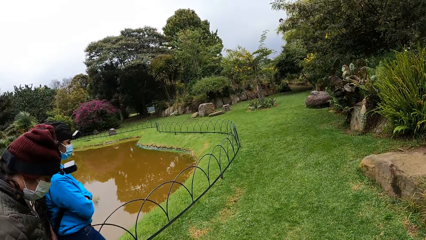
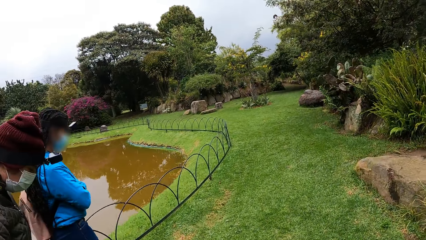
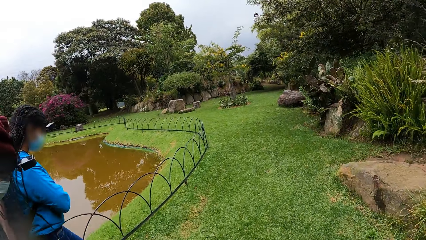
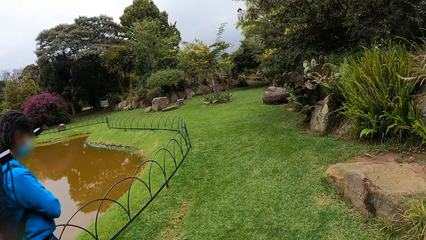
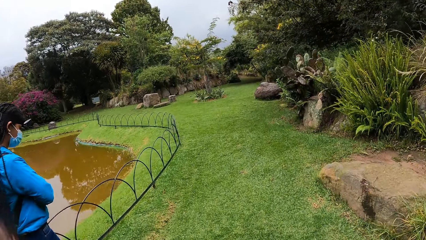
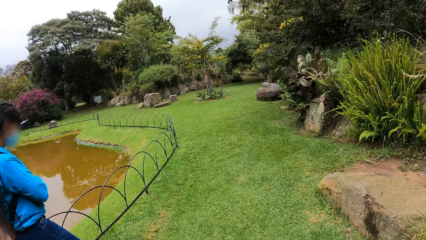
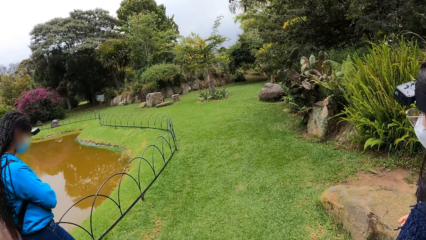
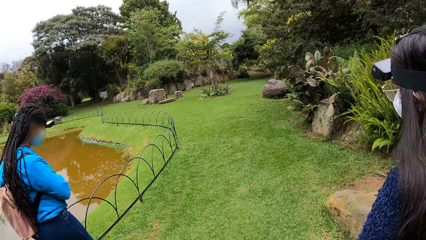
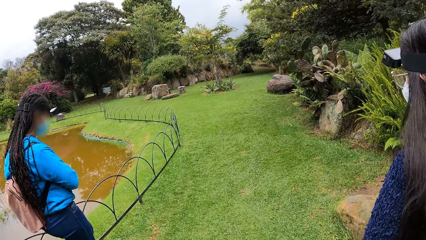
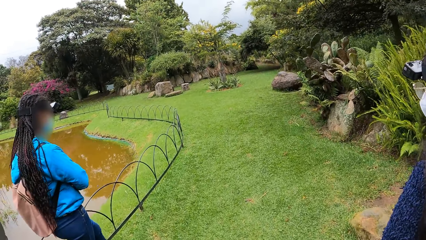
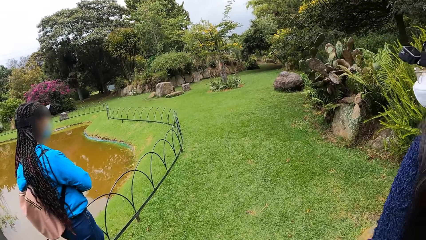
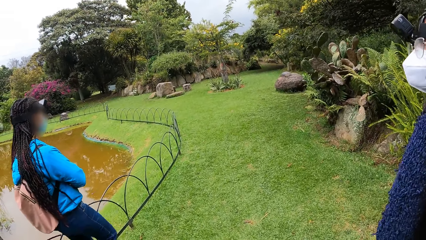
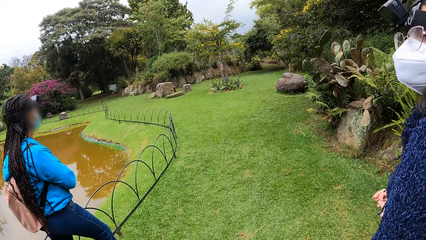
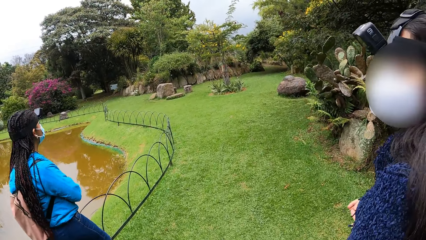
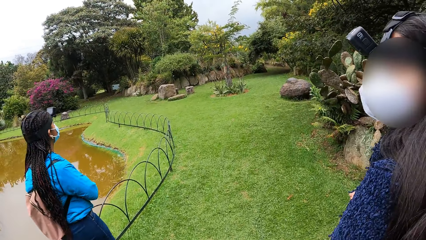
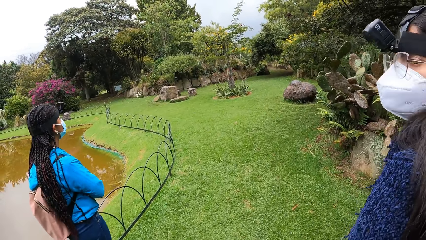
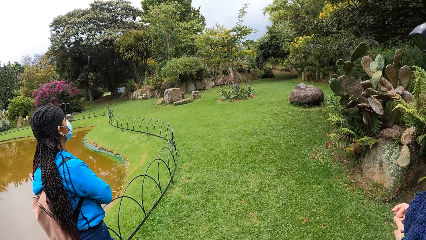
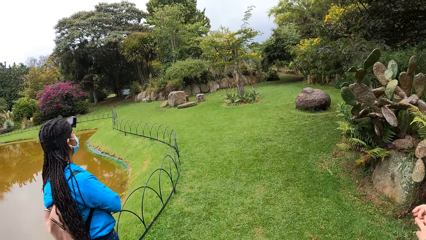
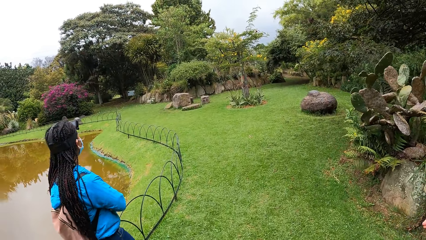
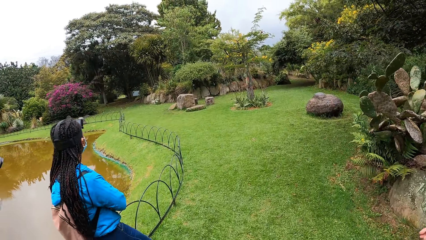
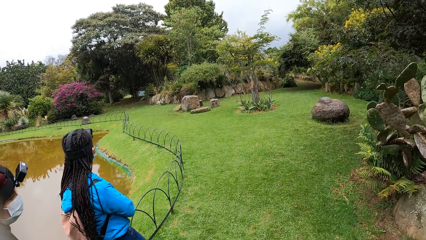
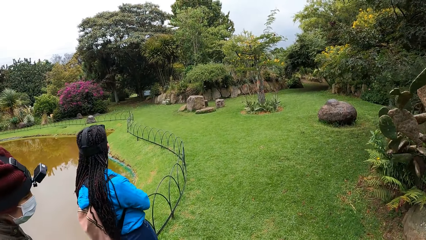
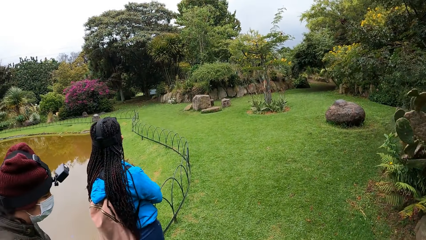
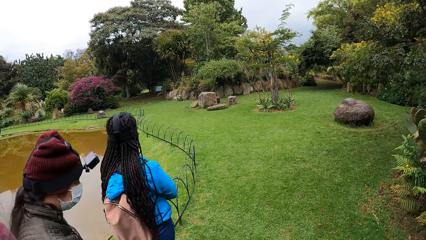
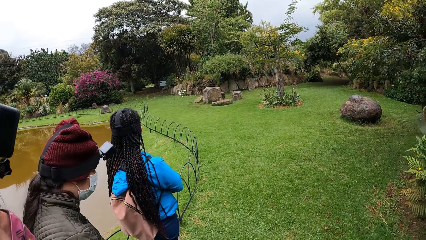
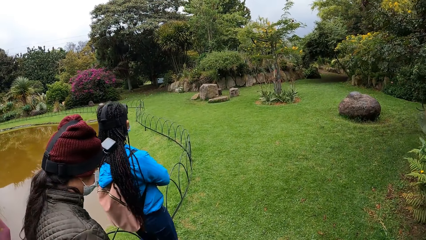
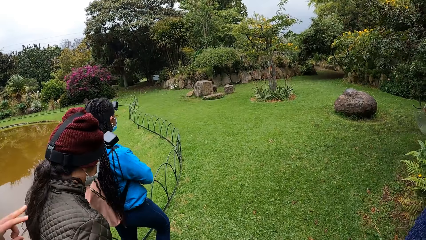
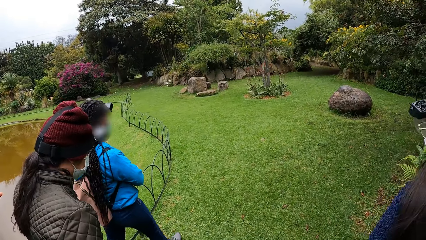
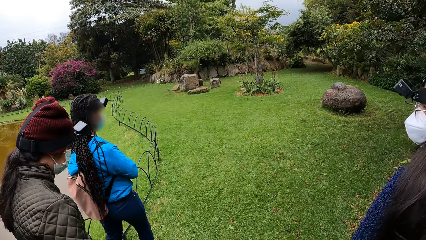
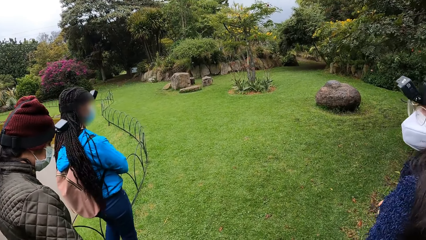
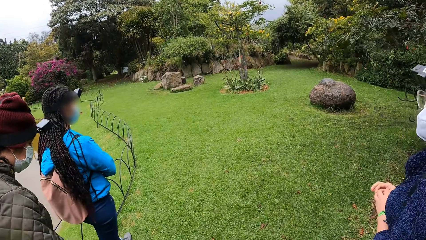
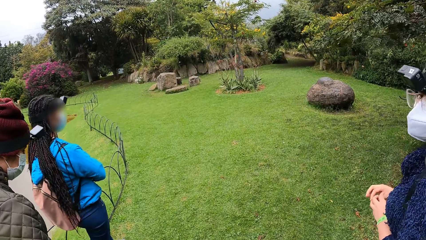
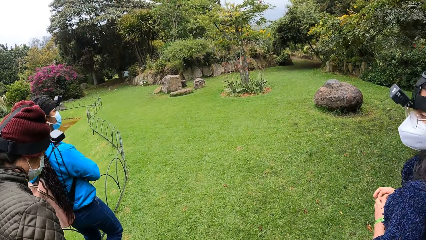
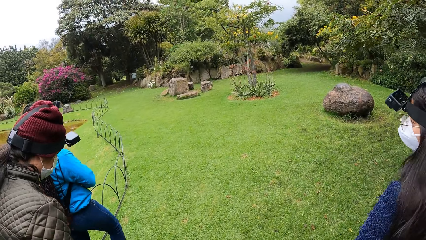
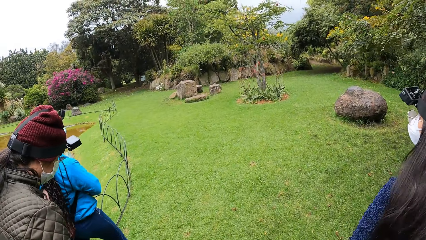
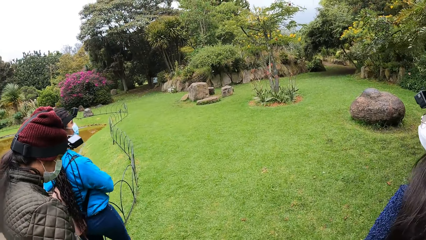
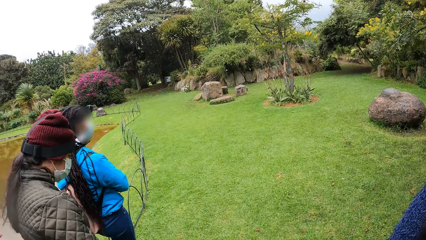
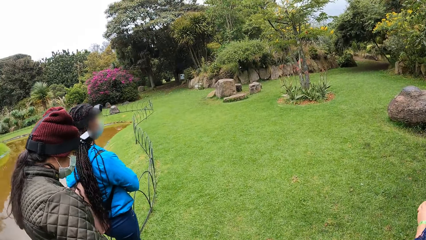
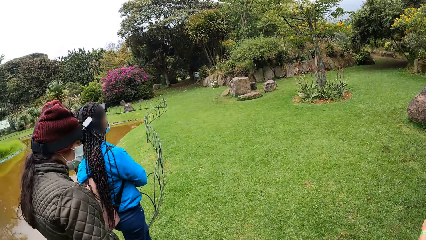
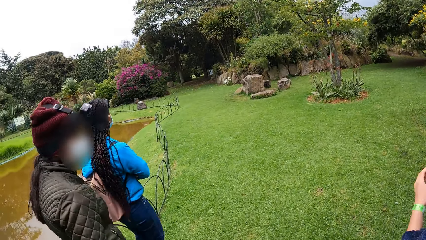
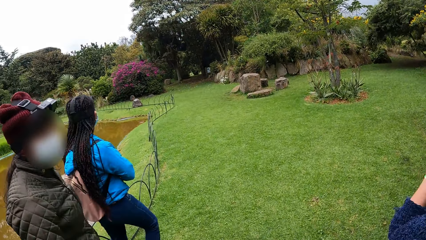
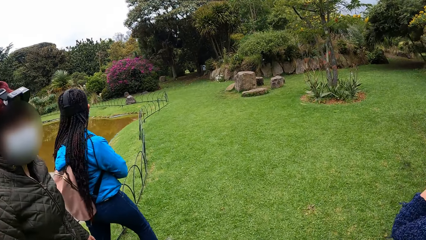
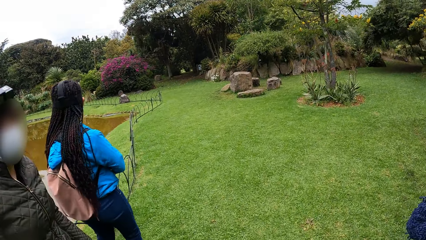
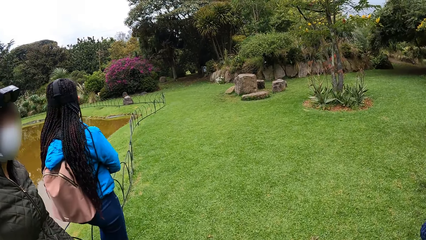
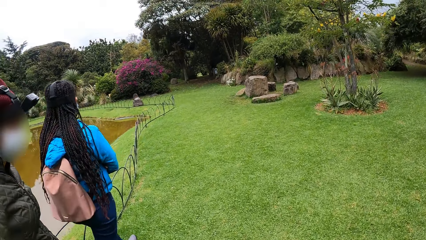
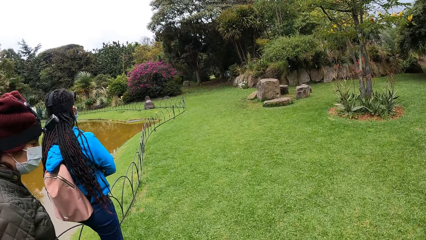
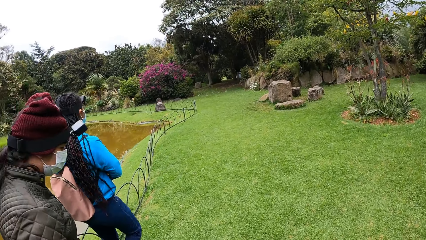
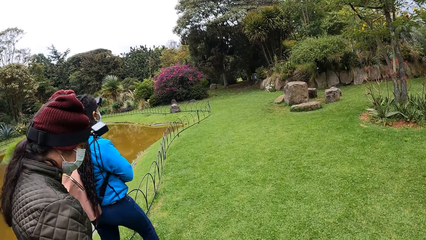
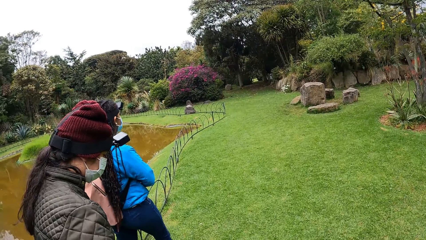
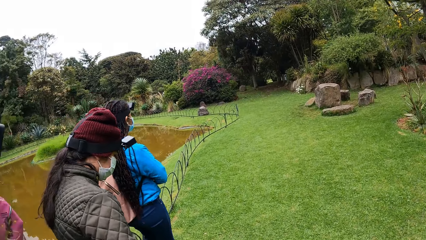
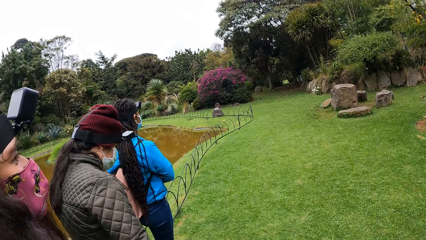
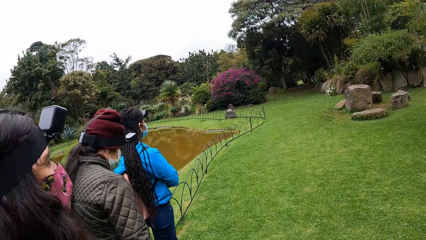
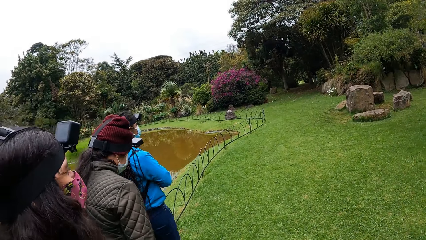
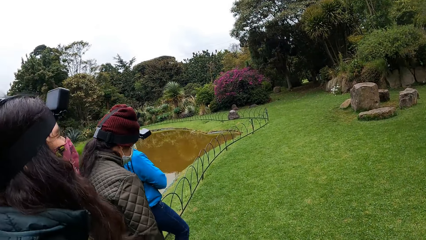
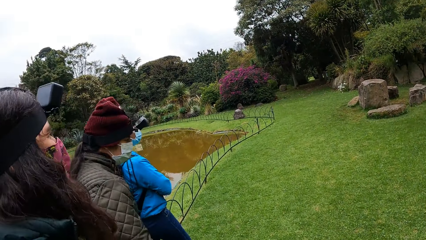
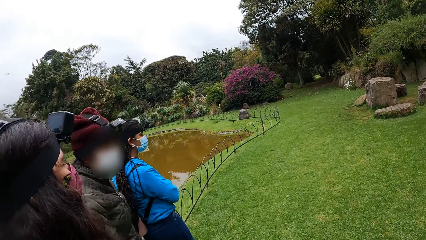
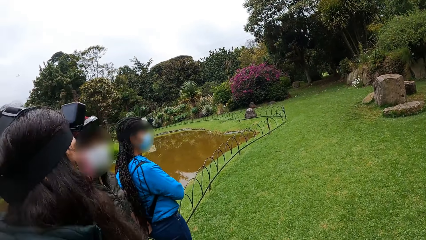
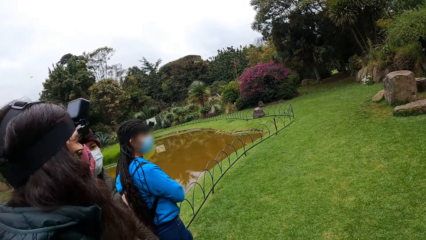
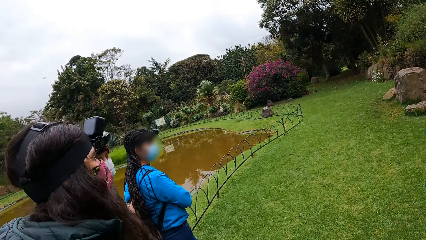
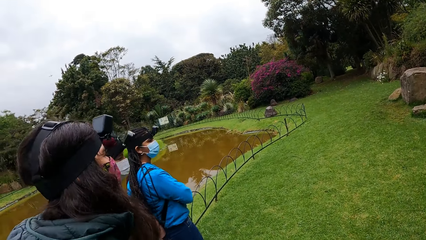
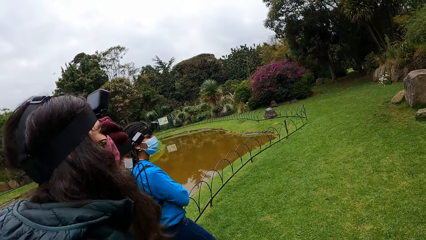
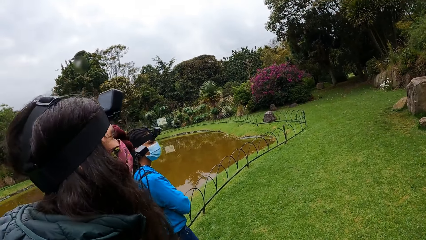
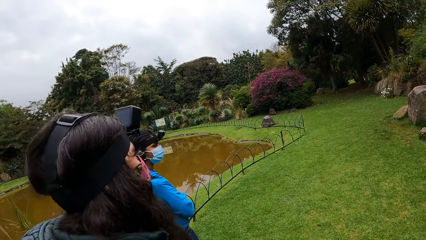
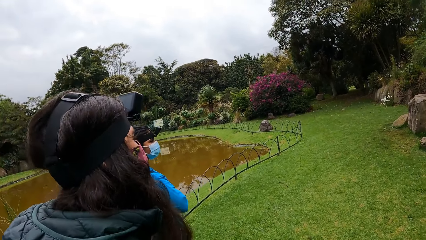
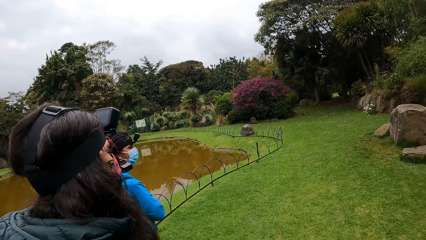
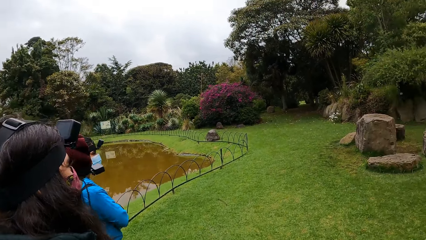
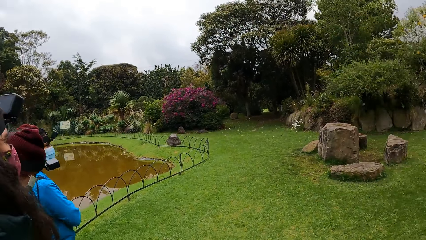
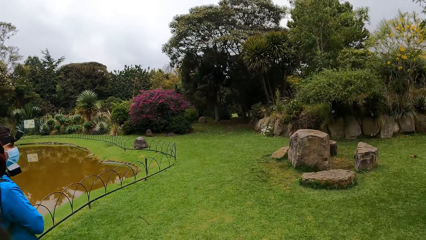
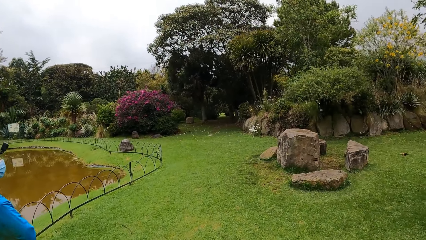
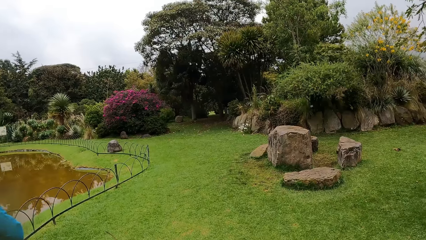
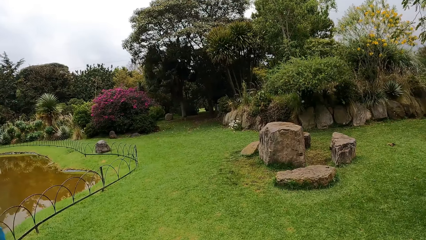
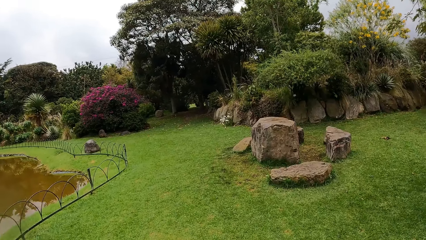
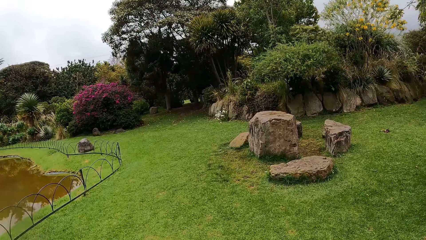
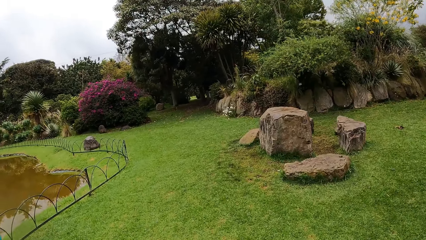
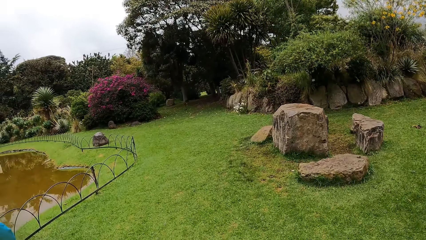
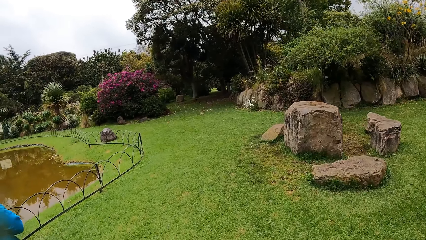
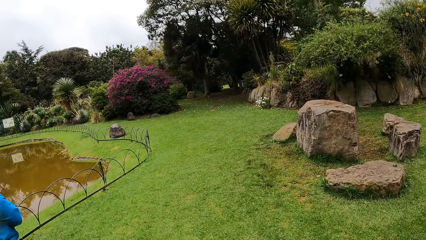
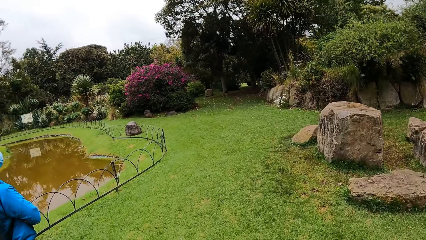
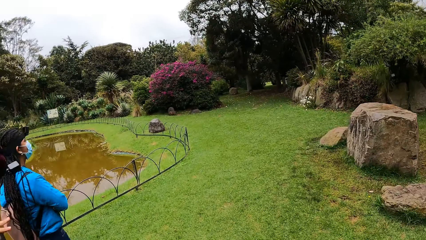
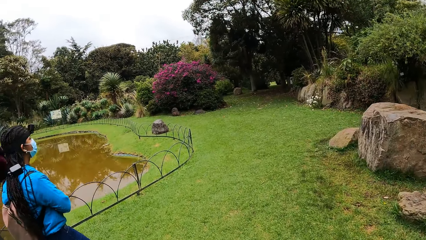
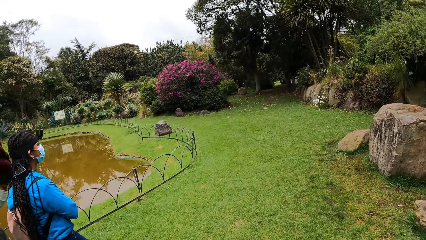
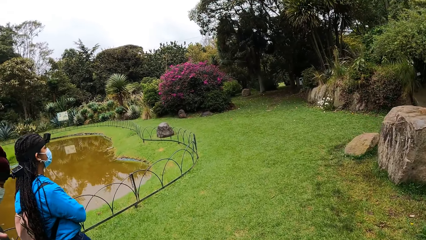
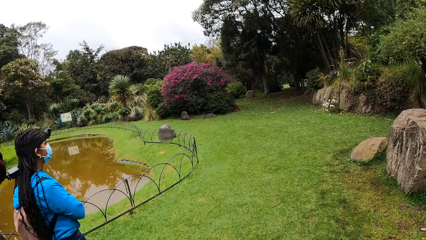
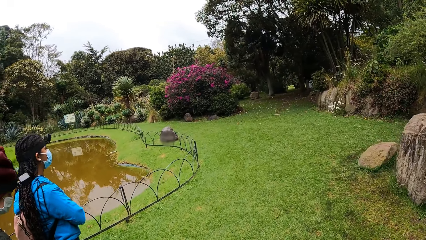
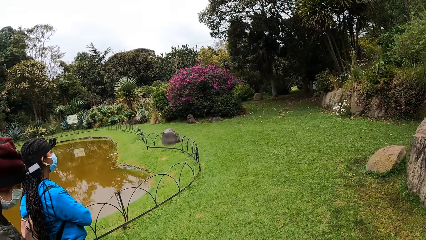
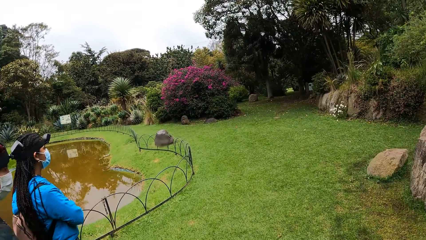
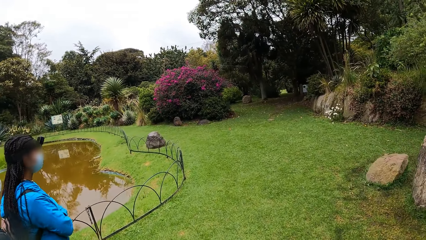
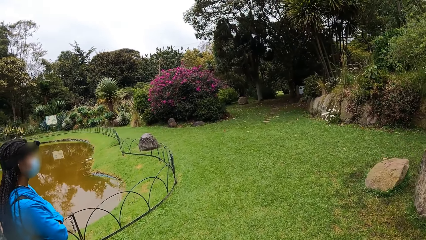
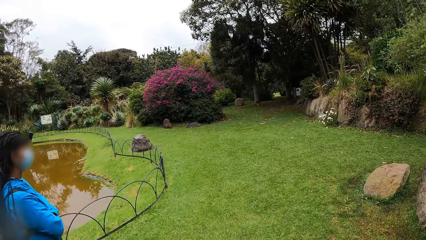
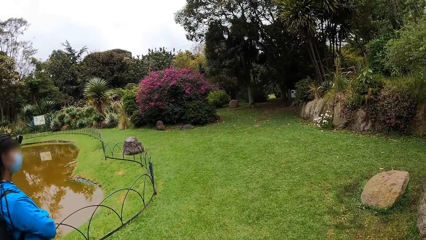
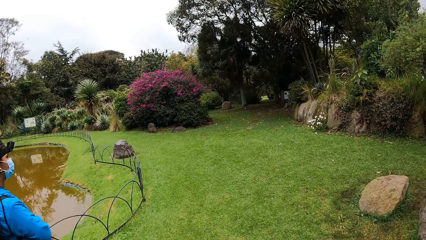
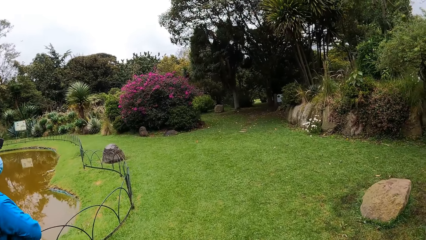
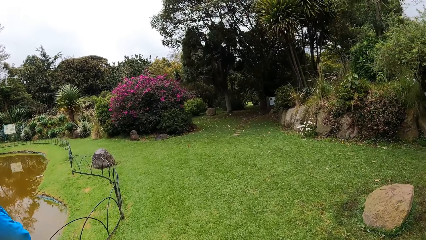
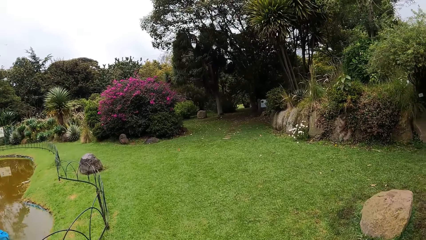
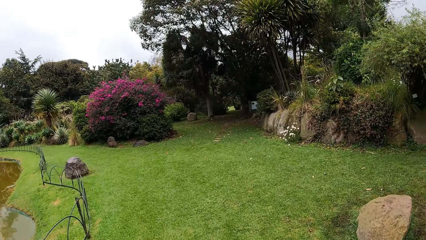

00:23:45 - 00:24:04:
The woman raises her left hand. The woman converses with the camera wearer. The camera wearer walks in the park.
